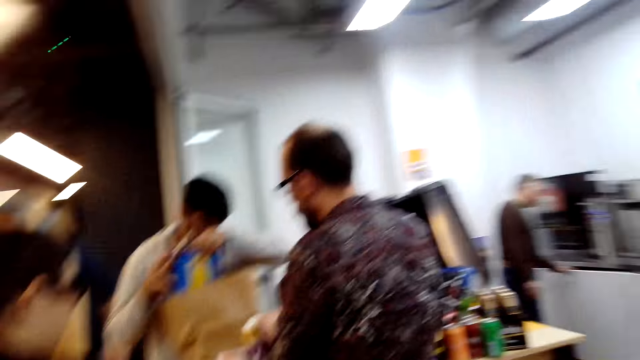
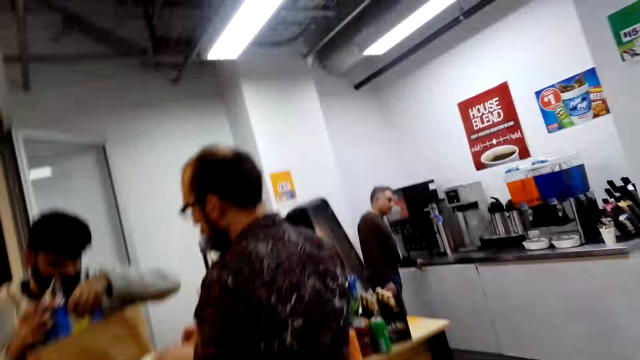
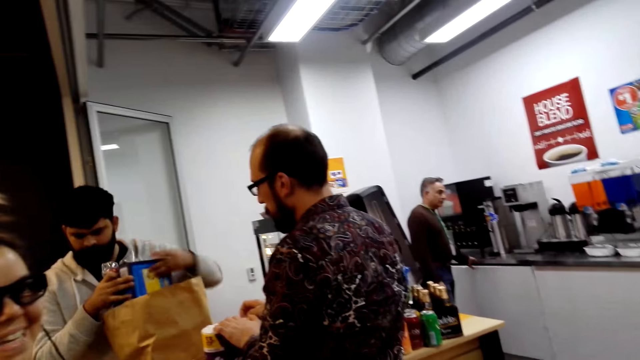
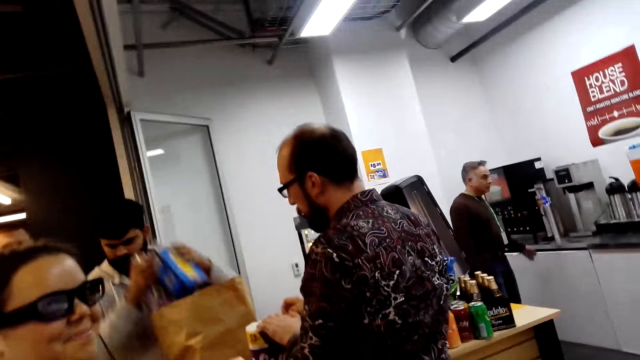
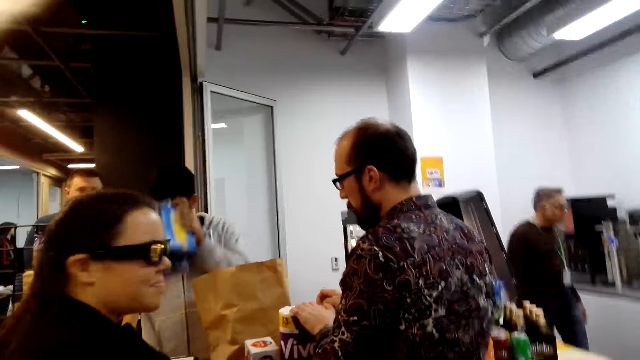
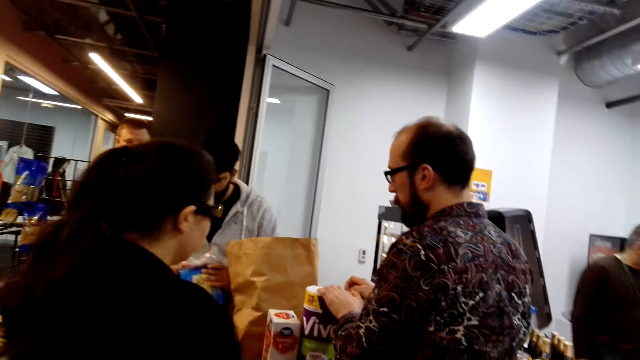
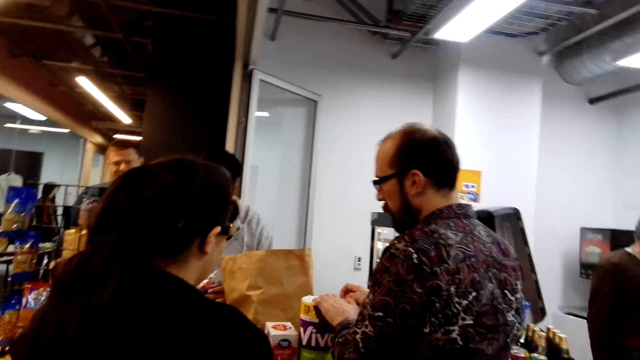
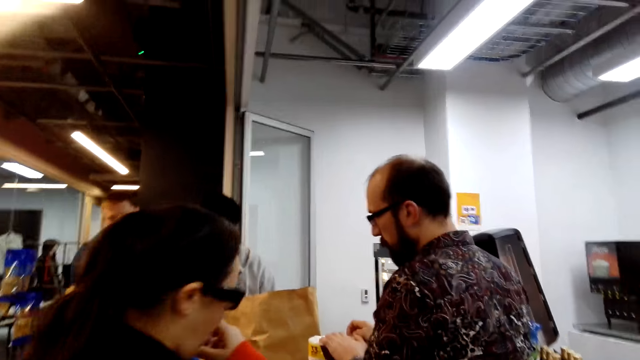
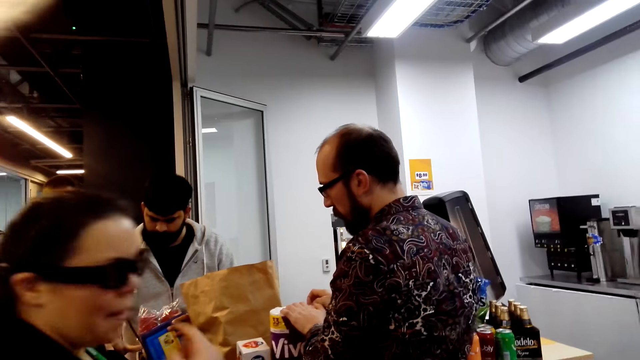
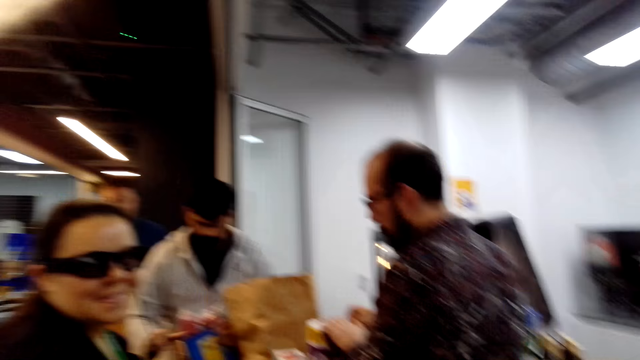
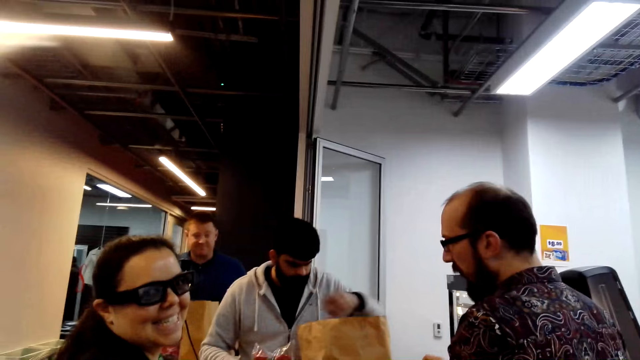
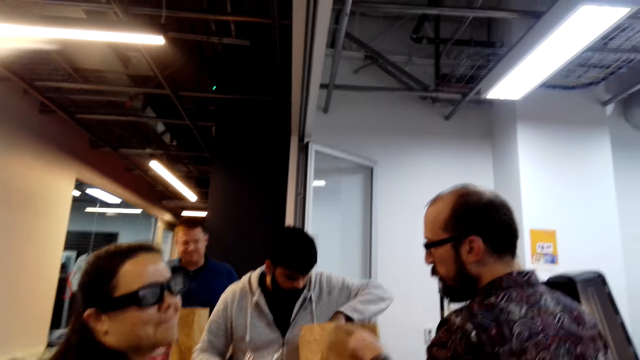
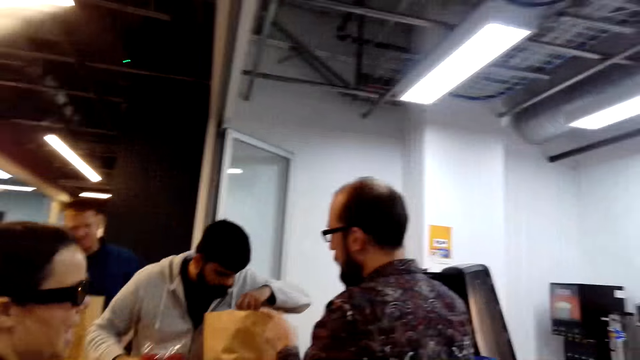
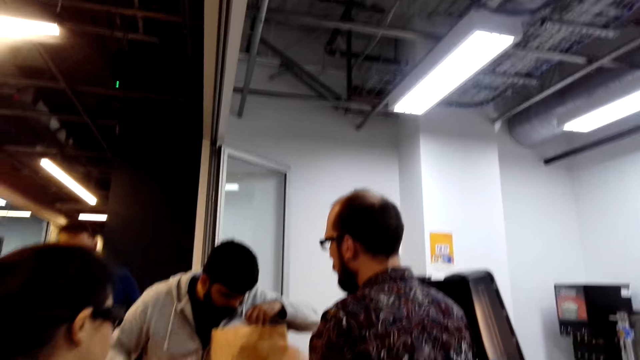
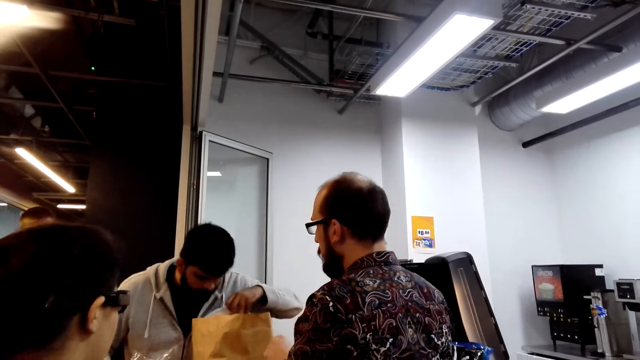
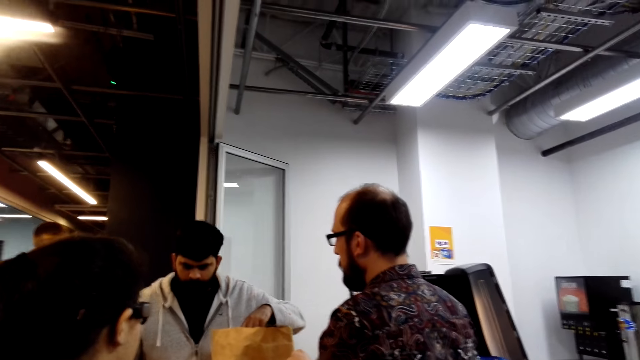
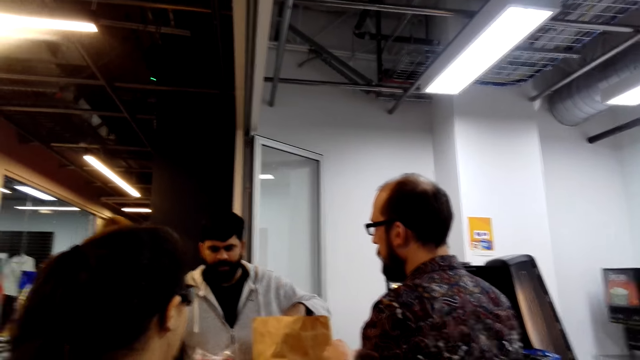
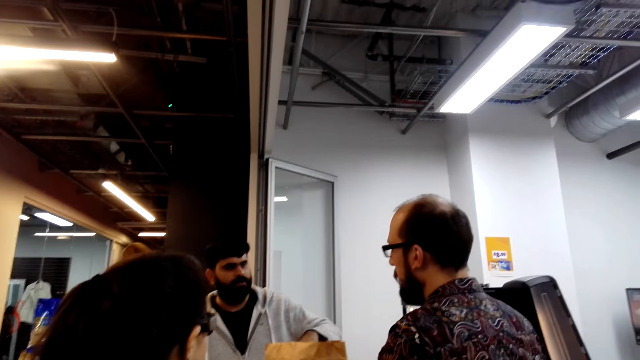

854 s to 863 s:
A cashier puts items on the bag. The cashier picks up a box. A man walks. A woman looks around. The cashier looks into the bag.

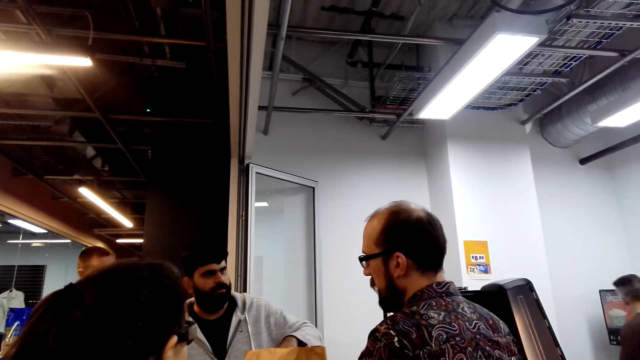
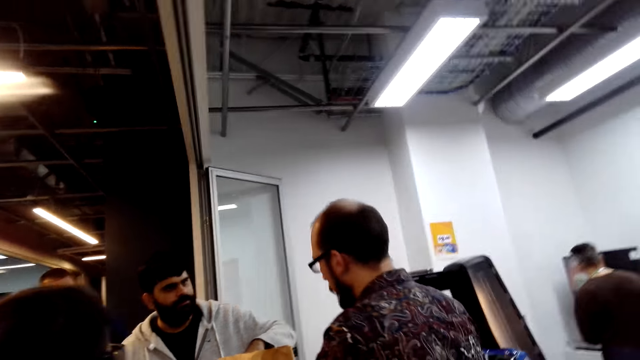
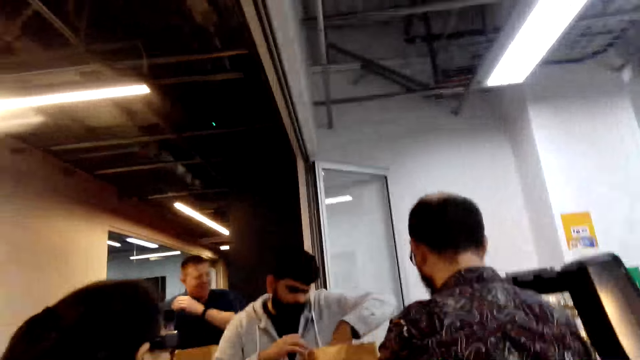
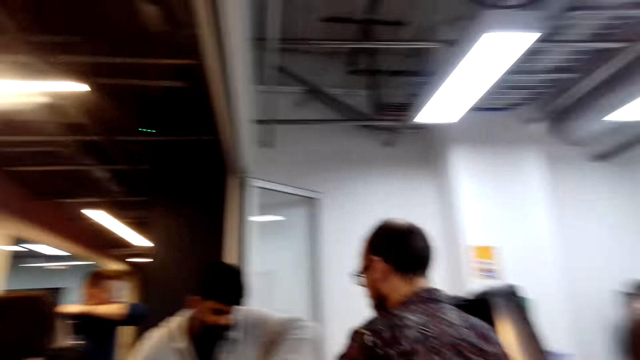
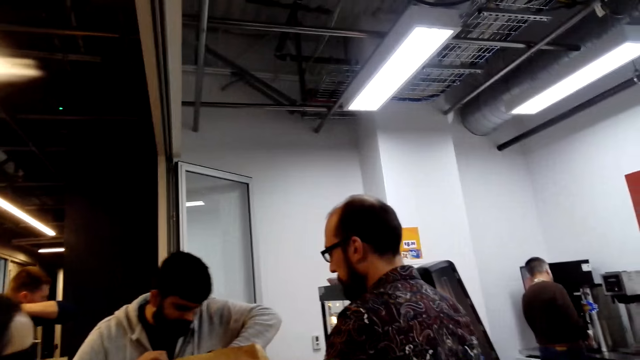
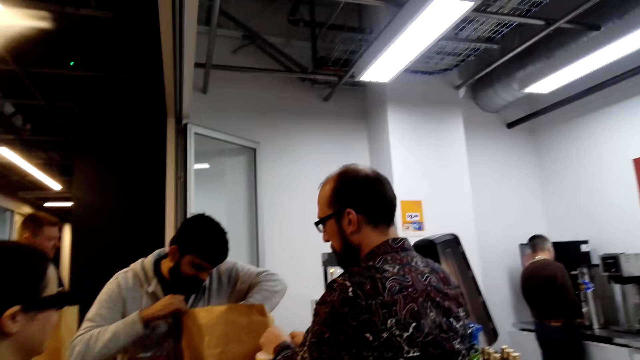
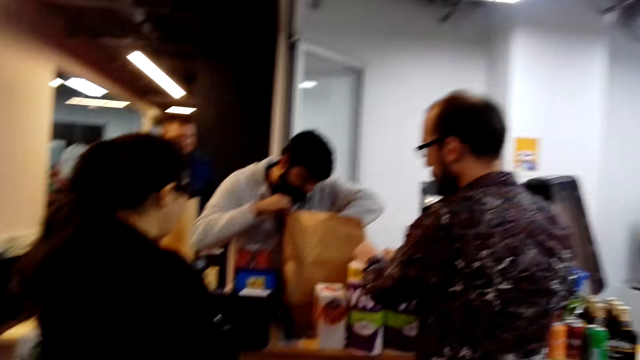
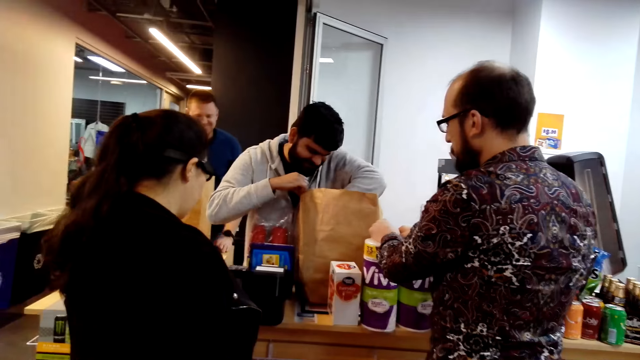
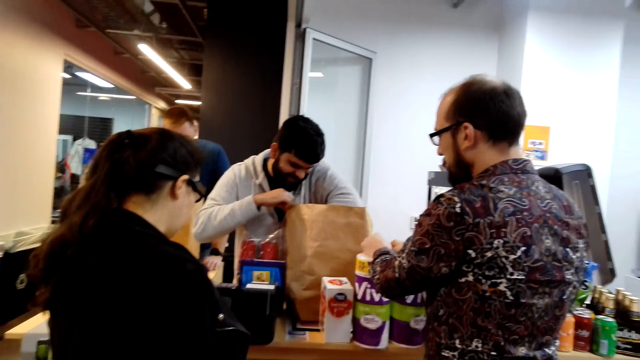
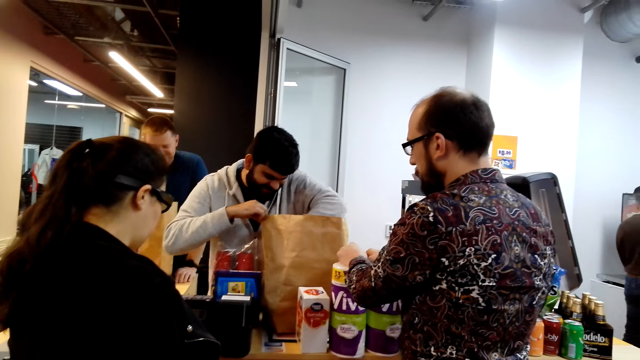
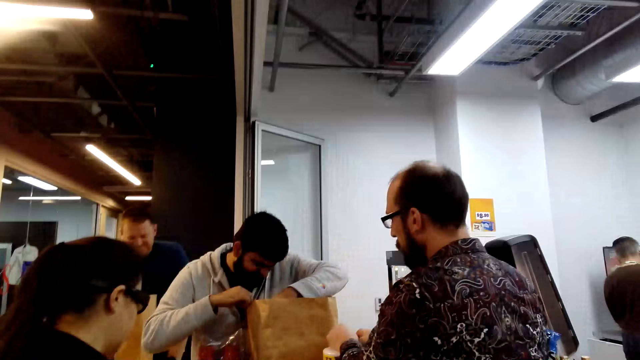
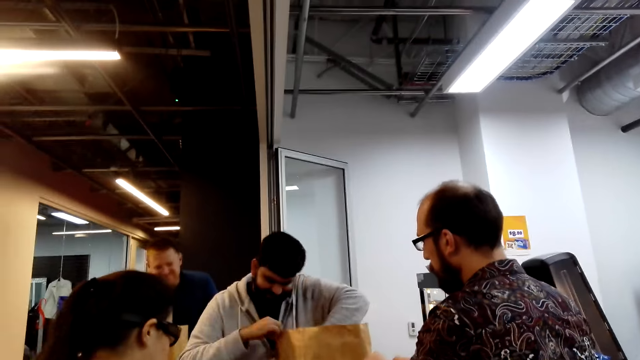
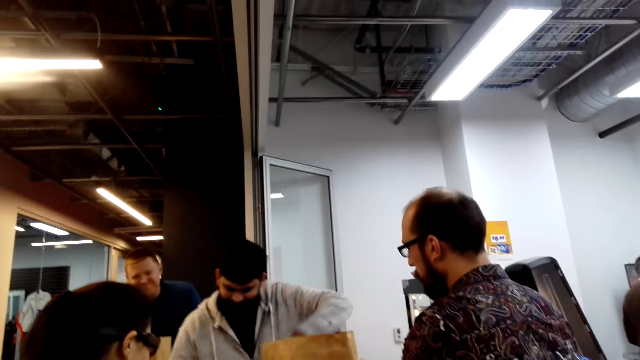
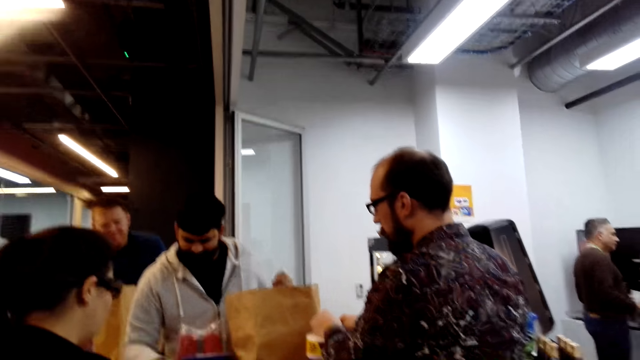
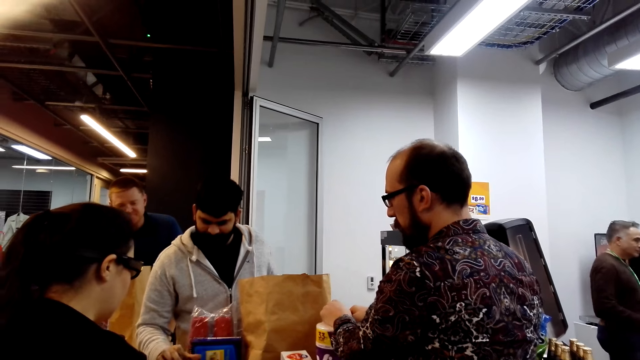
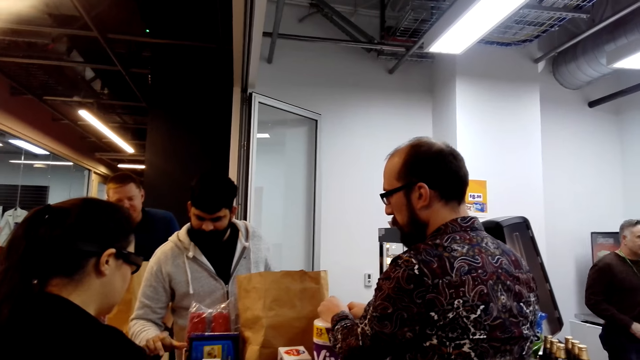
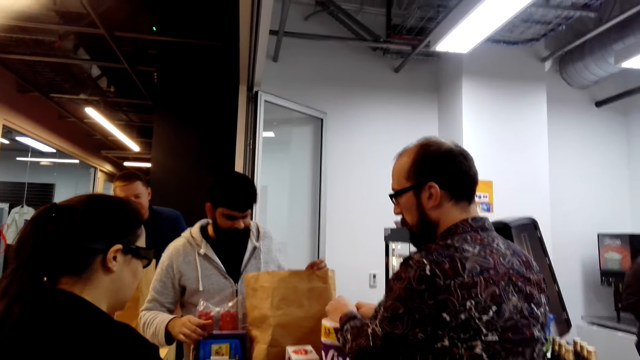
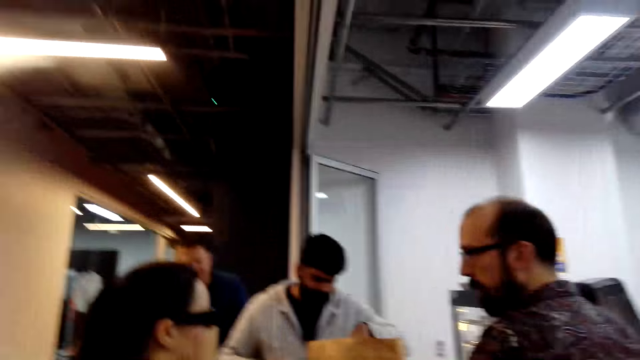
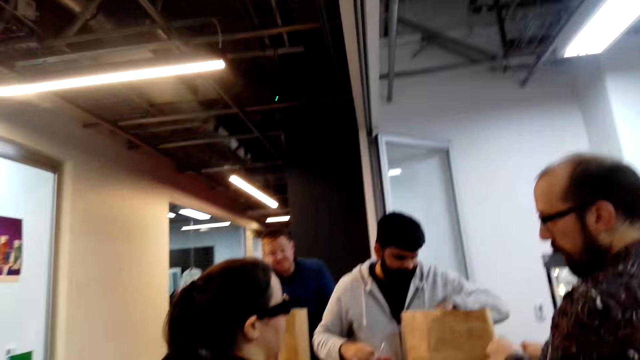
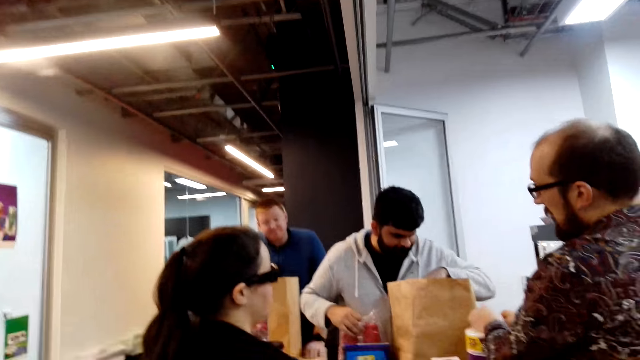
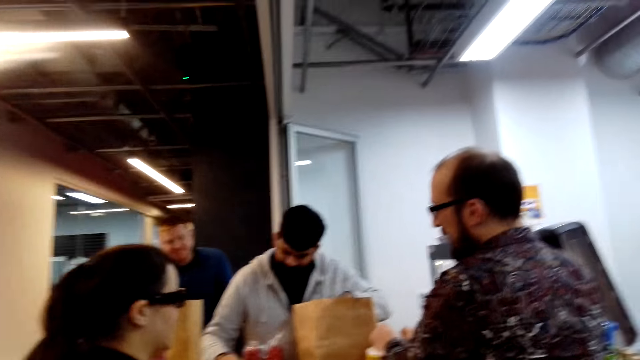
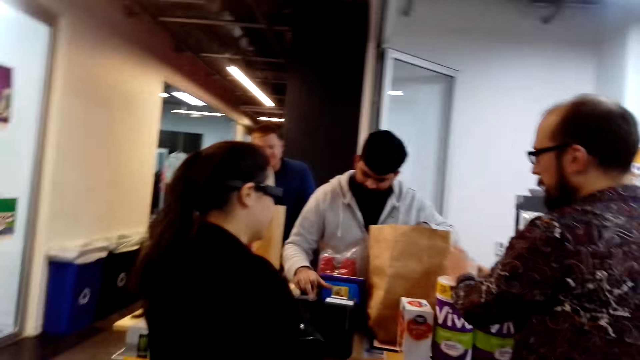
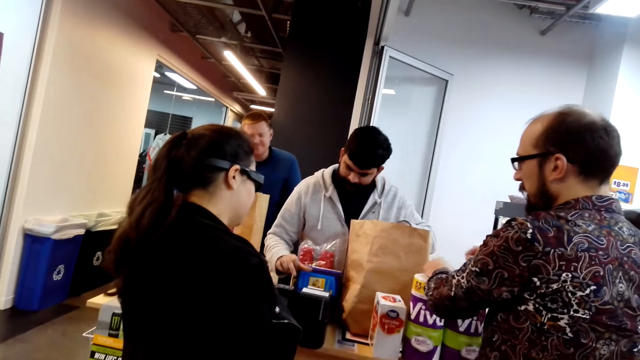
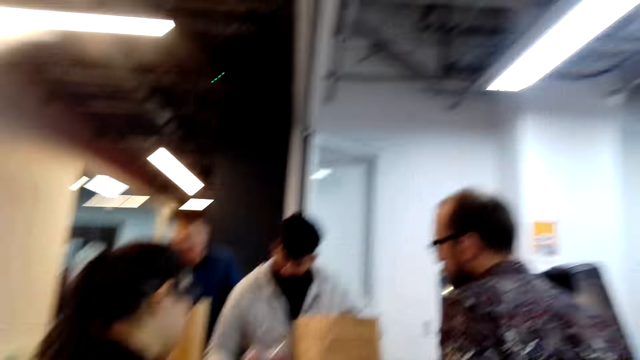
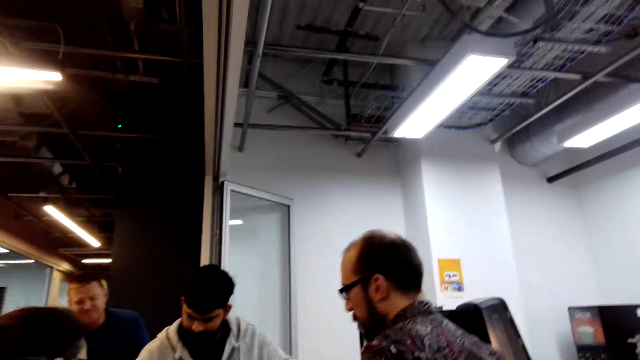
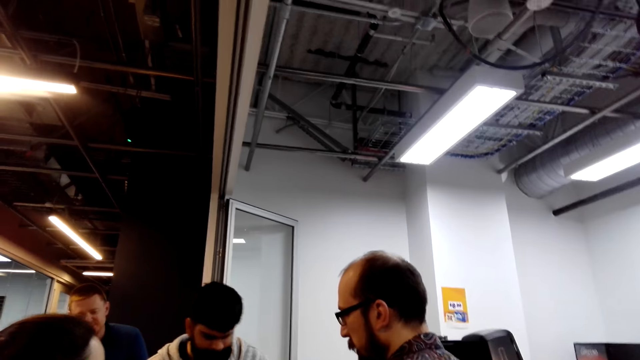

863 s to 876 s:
A man lifts a hand. A cashier looks into the bag. The cashier presses on the cash machine.
